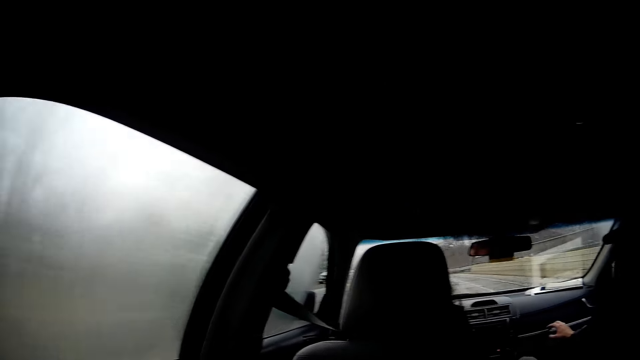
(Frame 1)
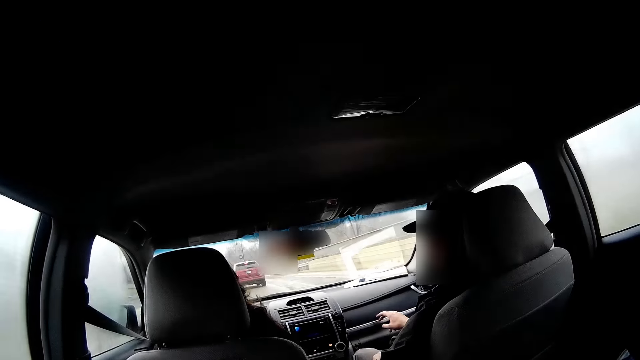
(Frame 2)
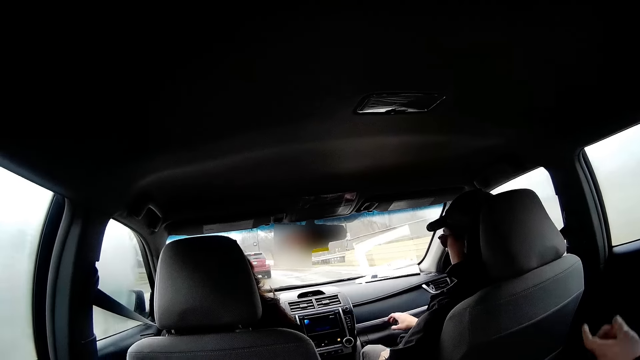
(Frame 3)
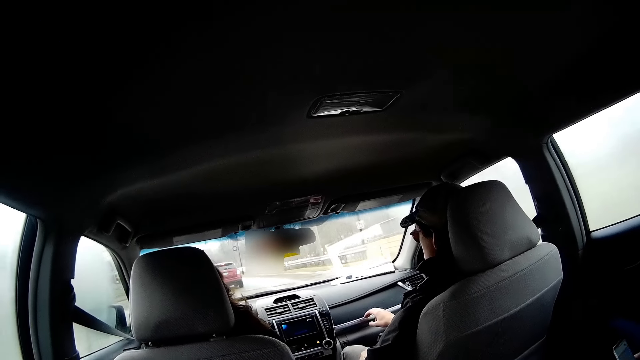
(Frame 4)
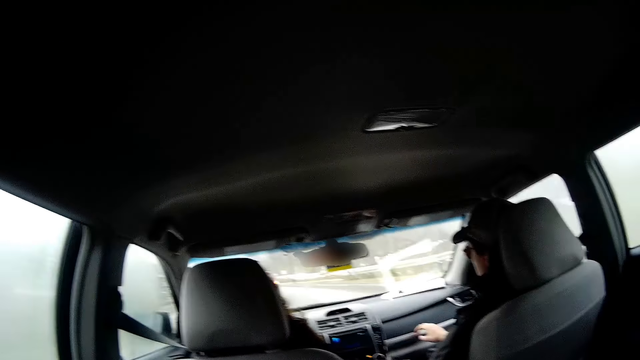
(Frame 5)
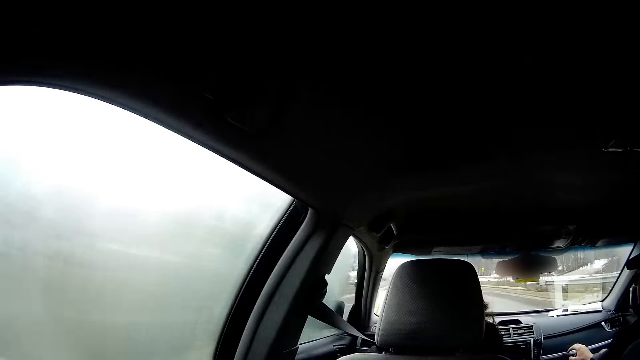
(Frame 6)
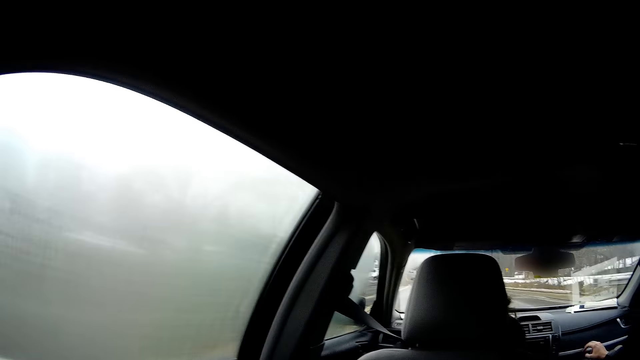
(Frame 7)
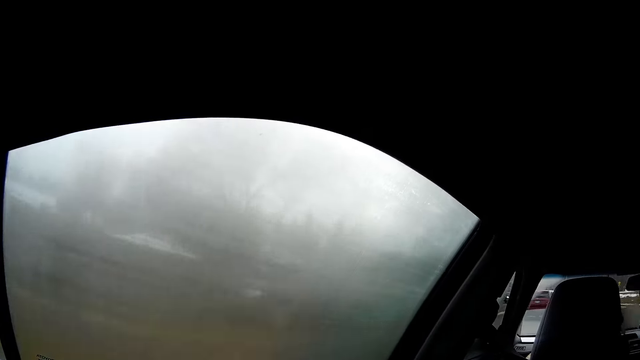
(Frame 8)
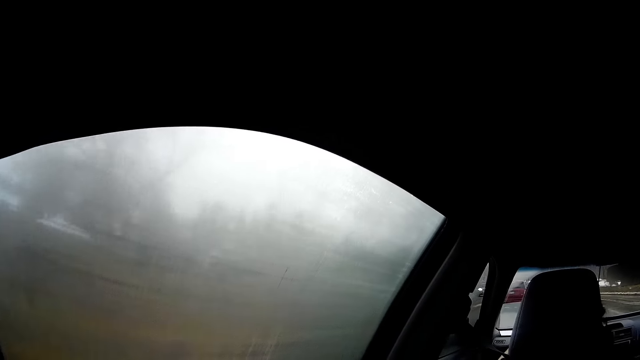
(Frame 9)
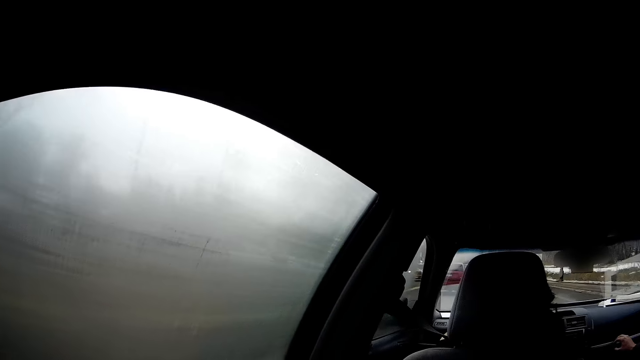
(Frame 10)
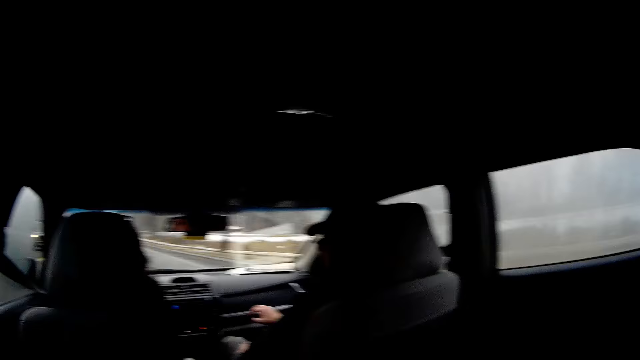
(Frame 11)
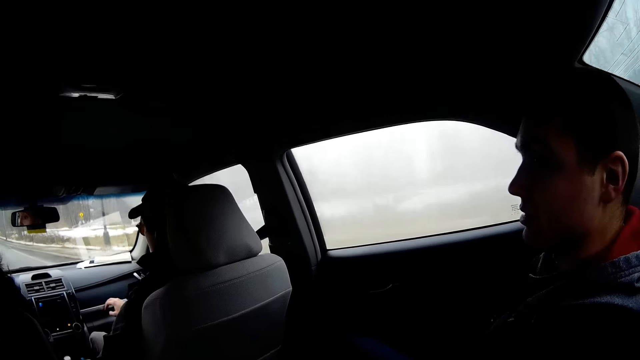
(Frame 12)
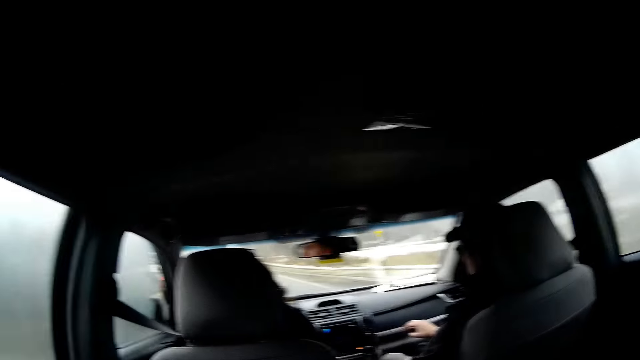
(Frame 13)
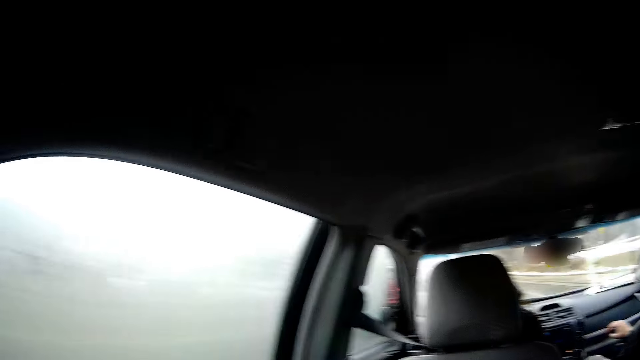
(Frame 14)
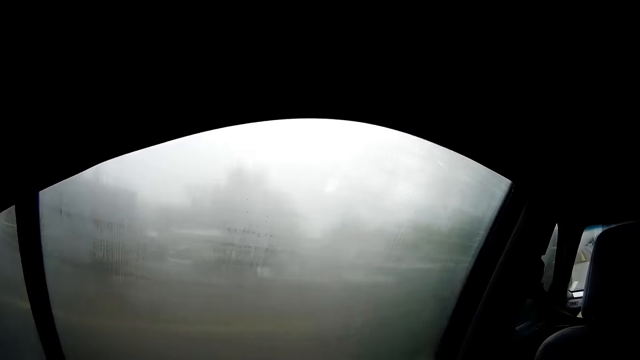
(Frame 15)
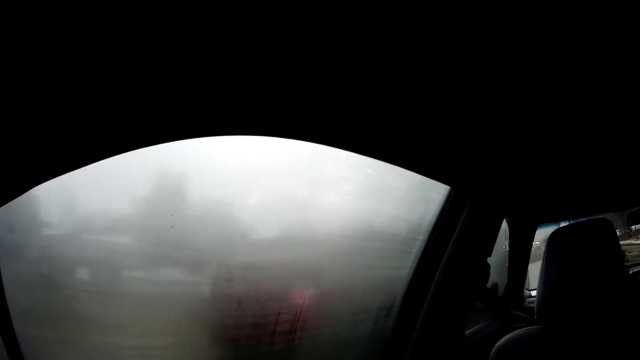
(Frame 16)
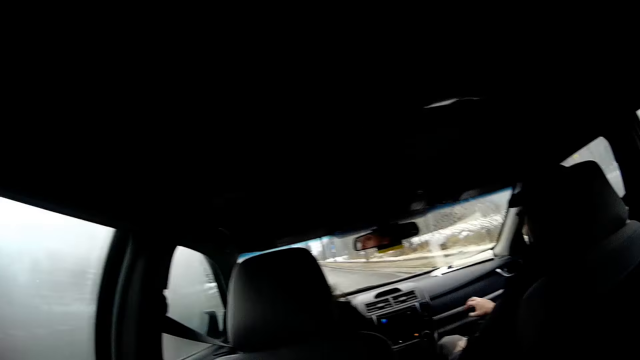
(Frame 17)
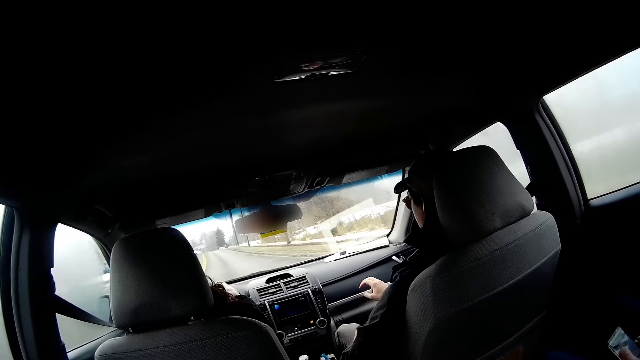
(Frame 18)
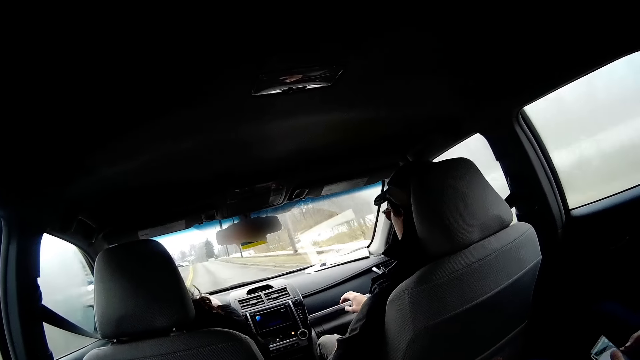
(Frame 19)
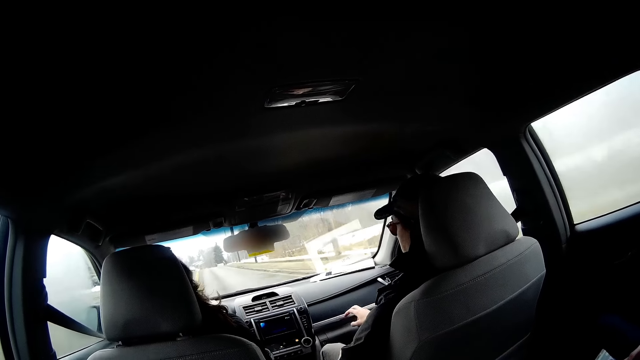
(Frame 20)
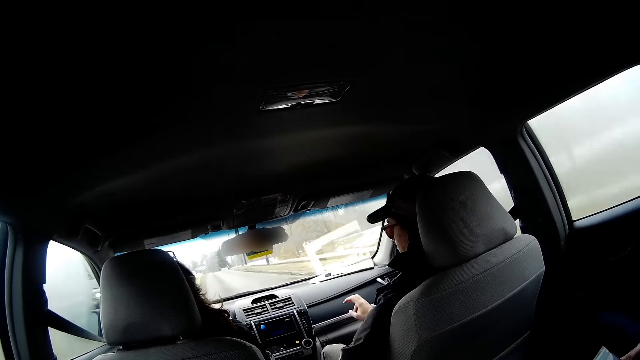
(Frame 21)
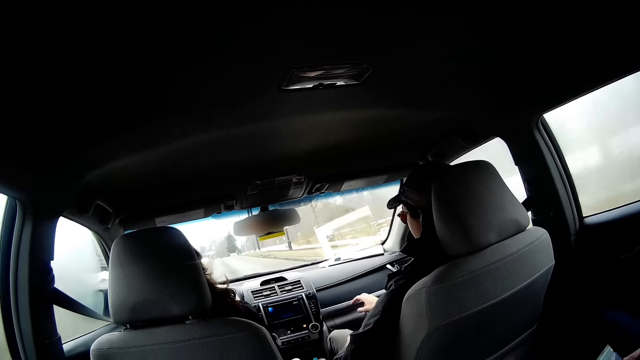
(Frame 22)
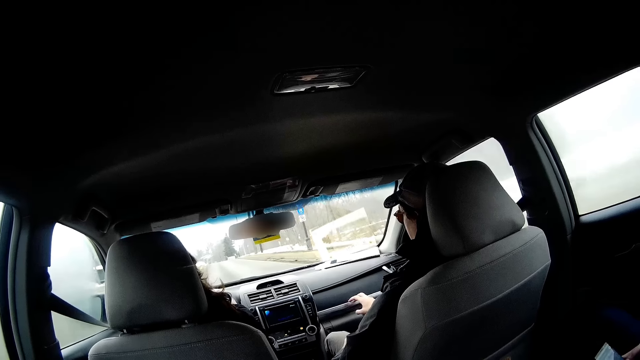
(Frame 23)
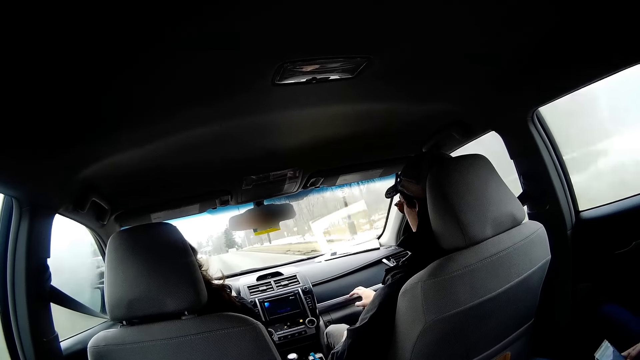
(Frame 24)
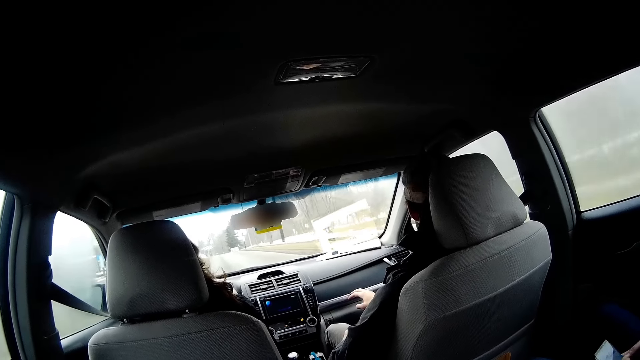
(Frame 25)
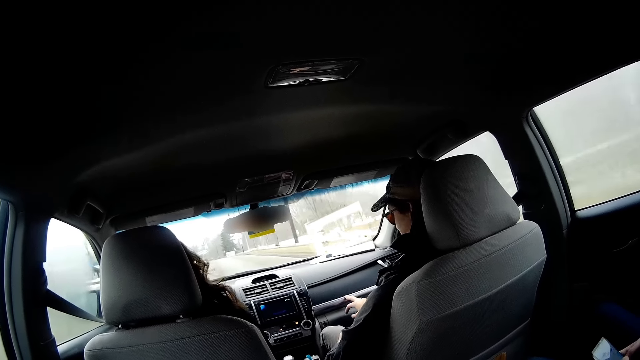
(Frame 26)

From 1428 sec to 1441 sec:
A person looks aside. The camera wearer lifts up the hand and looks through the window. Another person drives the car. The camera wearer looks through the window. The other person drives the car.

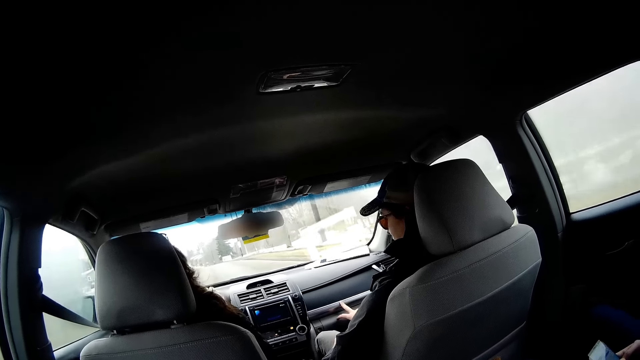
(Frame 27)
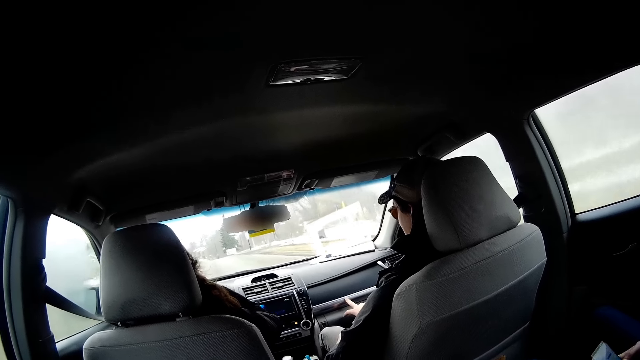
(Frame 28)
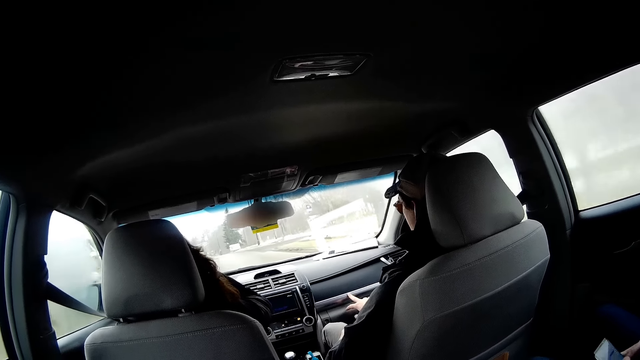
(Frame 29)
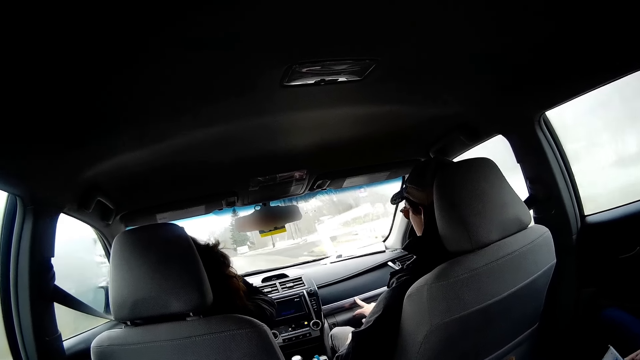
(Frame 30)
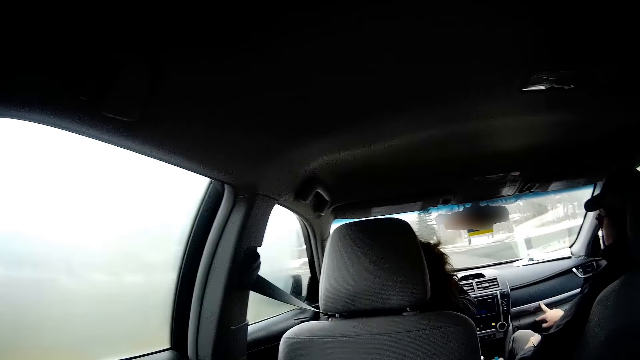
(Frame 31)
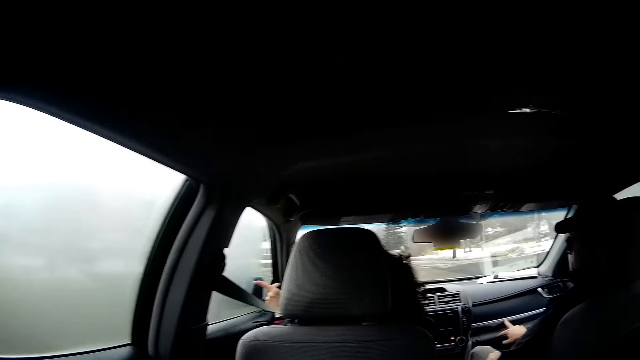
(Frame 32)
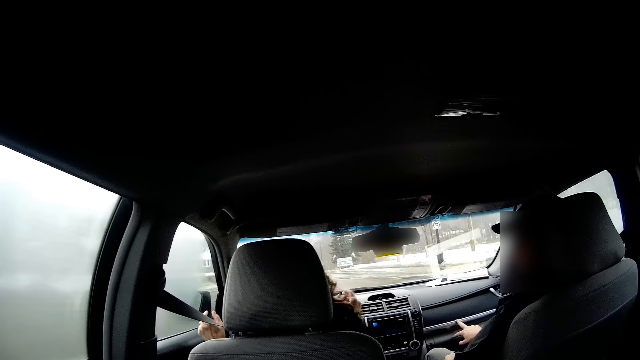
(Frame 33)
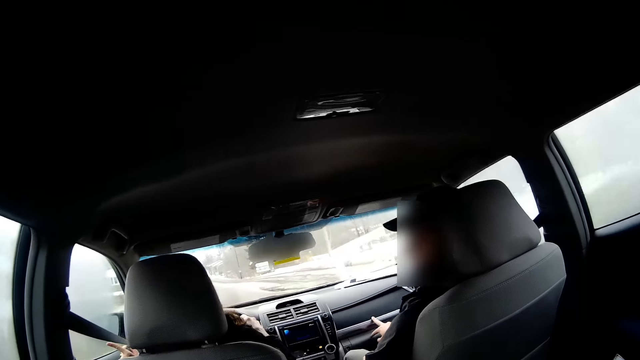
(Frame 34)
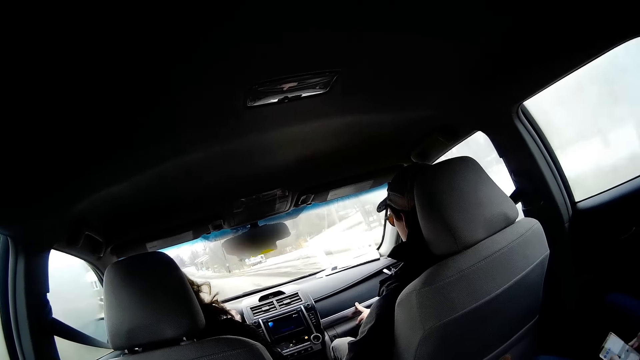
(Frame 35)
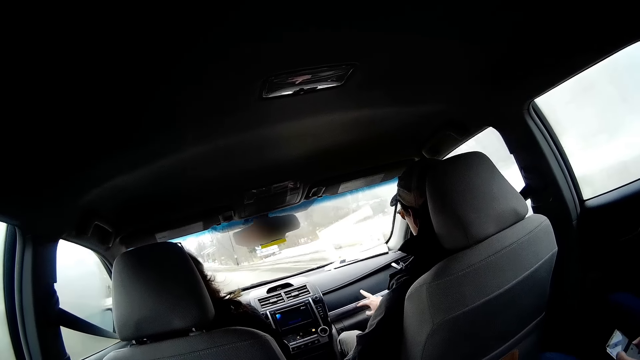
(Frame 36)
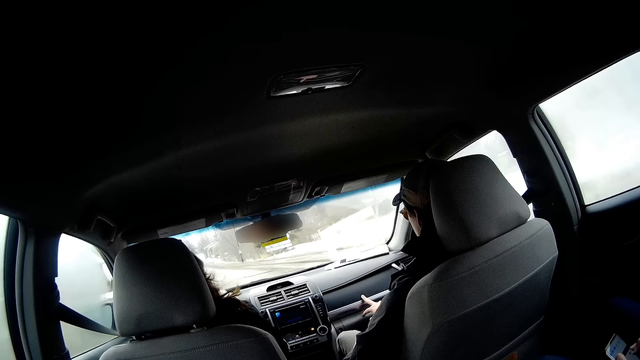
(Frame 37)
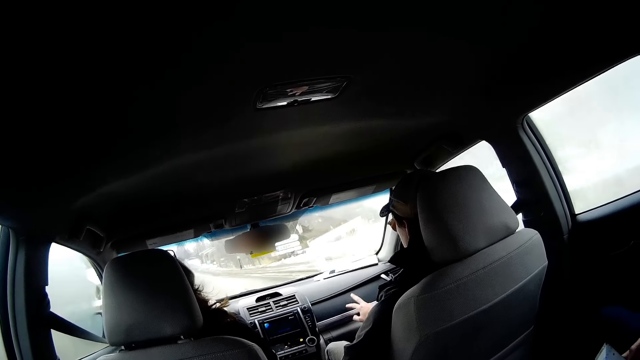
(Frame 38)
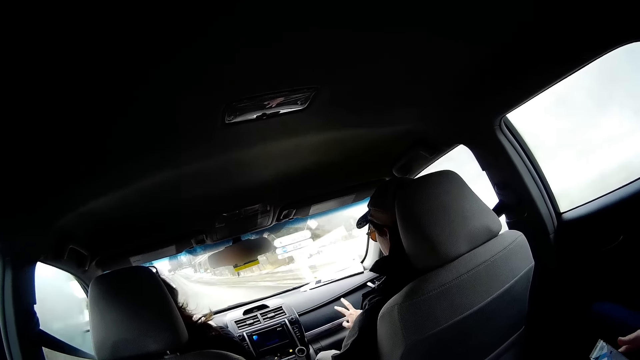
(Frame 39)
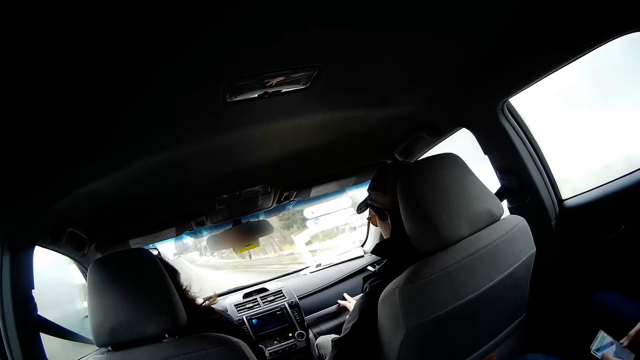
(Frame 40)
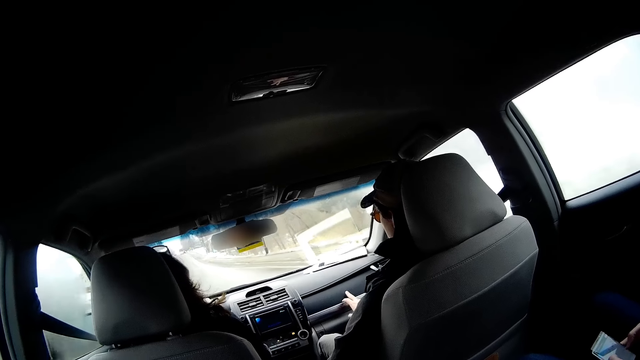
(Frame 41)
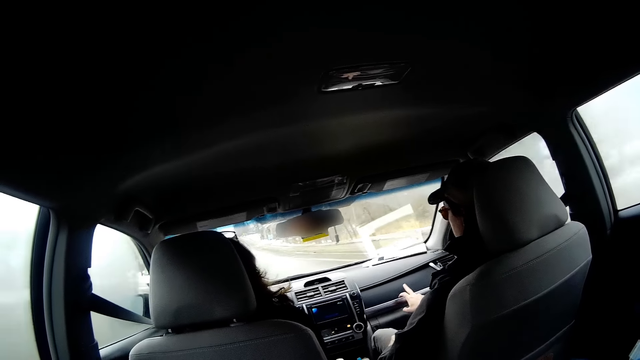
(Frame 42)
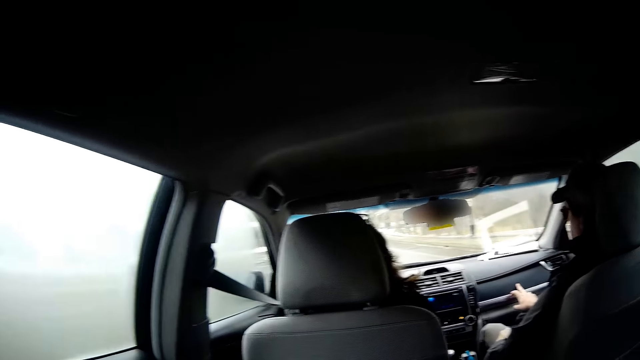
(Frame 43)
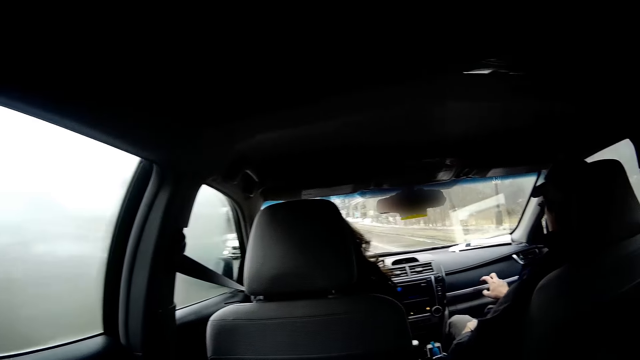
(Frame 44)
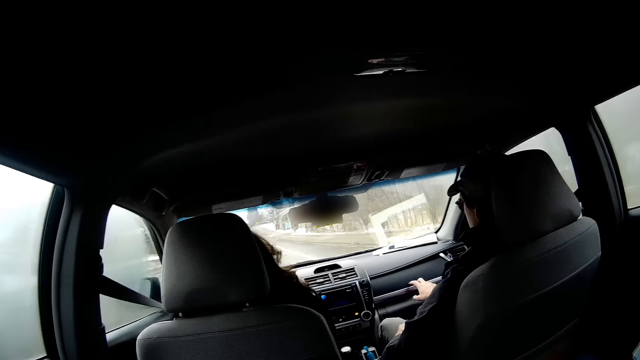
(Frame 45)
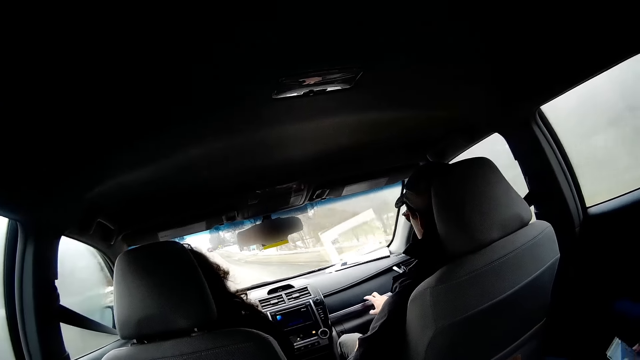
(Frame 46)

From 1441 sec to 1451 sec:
A person looks aside. Another person drives the car.
